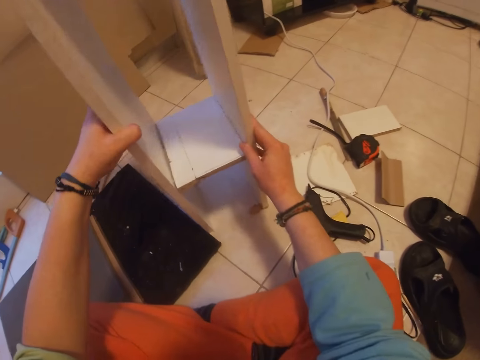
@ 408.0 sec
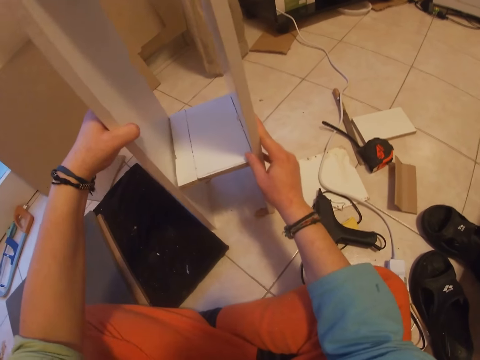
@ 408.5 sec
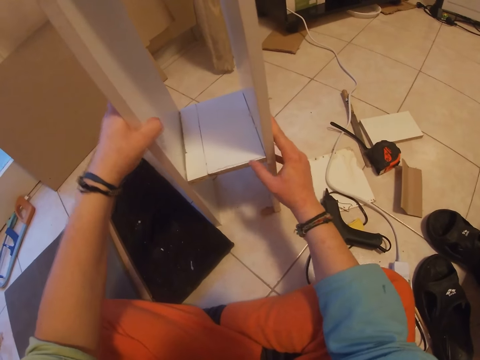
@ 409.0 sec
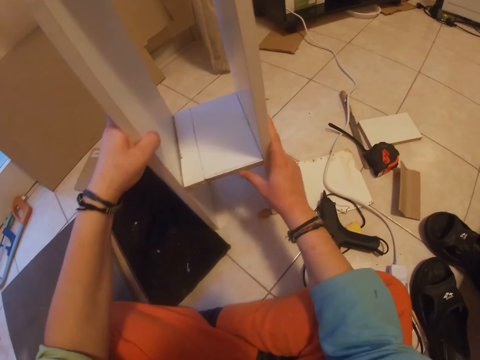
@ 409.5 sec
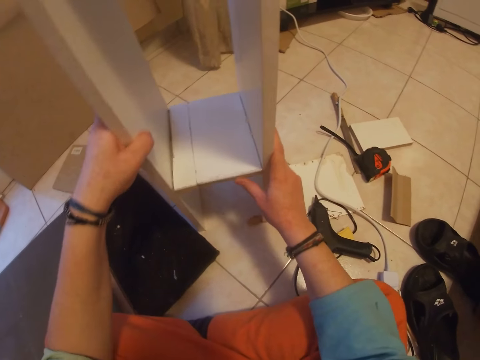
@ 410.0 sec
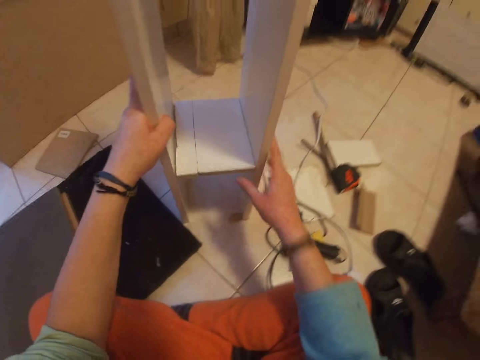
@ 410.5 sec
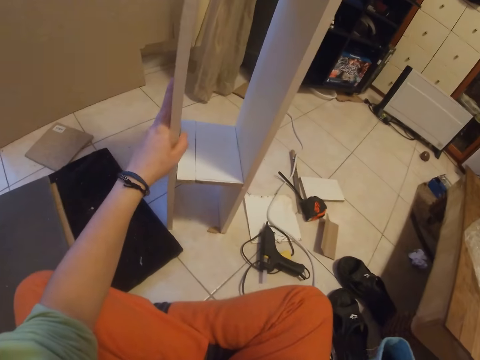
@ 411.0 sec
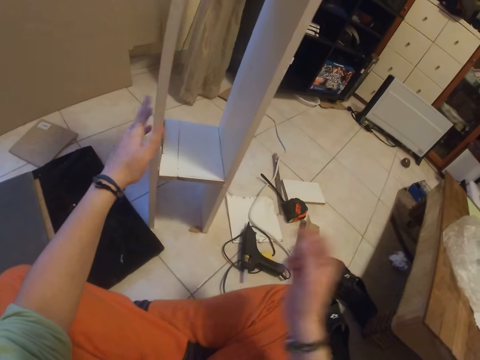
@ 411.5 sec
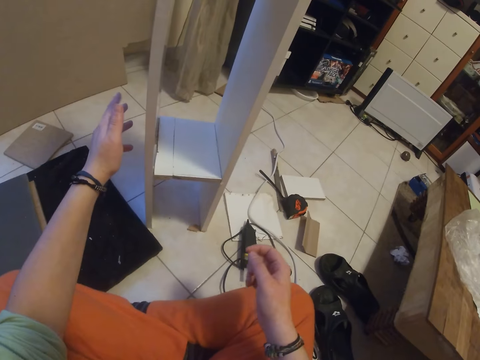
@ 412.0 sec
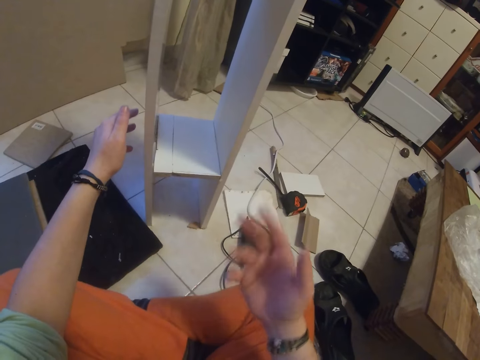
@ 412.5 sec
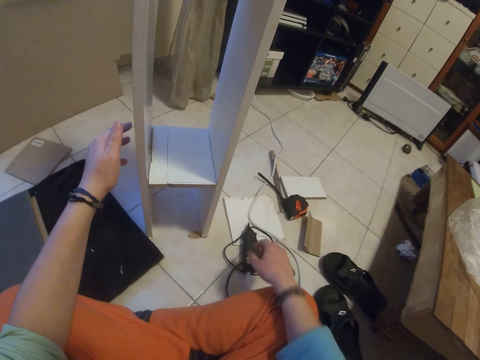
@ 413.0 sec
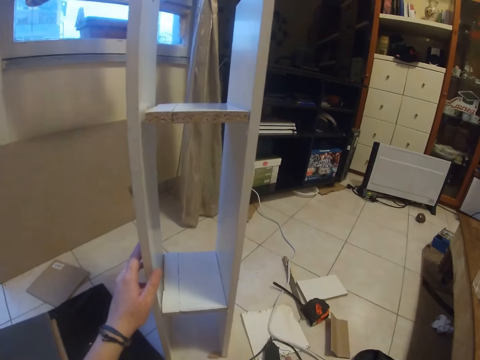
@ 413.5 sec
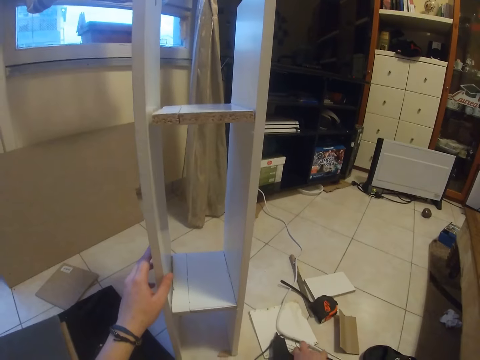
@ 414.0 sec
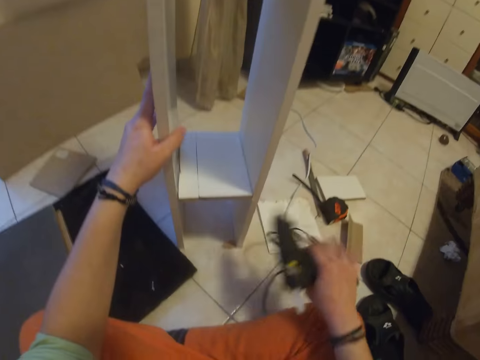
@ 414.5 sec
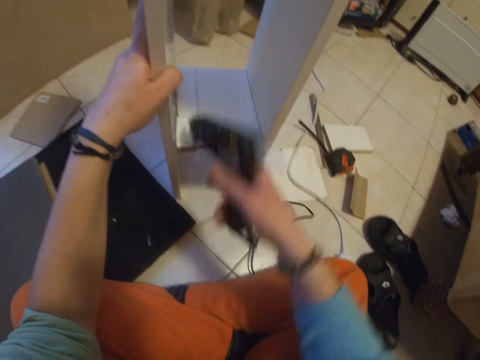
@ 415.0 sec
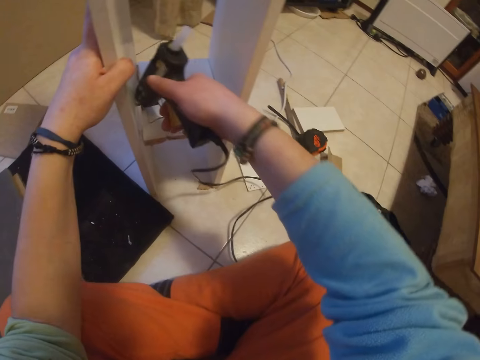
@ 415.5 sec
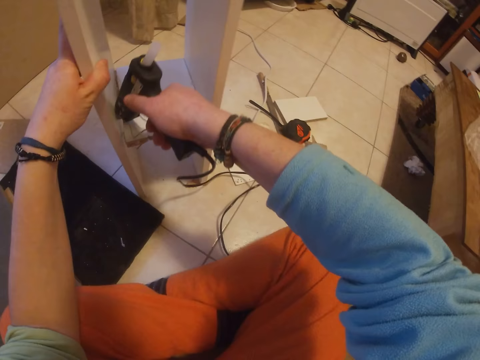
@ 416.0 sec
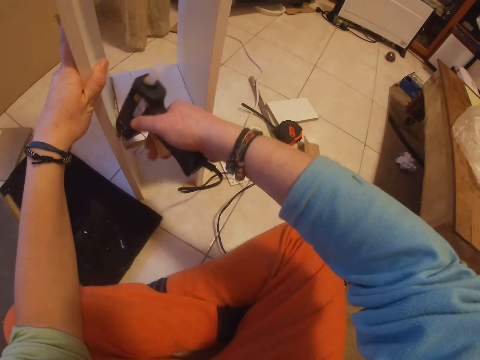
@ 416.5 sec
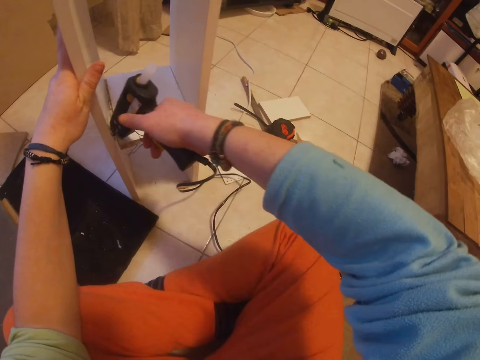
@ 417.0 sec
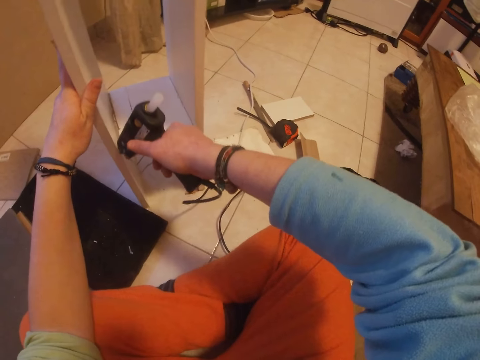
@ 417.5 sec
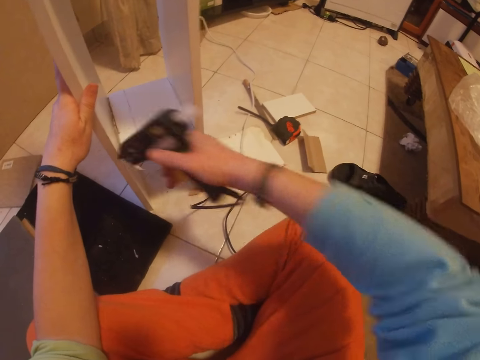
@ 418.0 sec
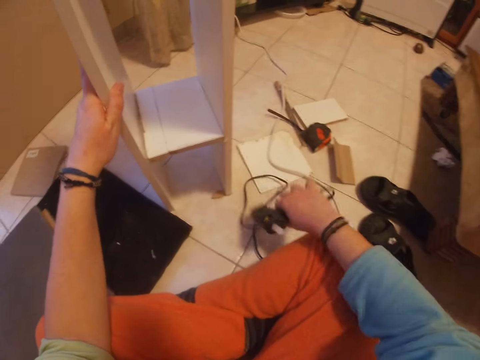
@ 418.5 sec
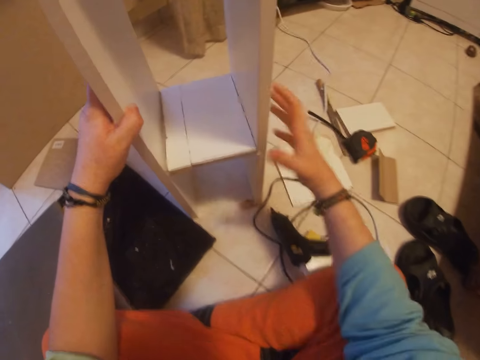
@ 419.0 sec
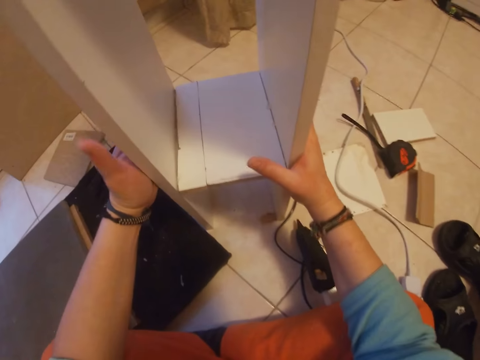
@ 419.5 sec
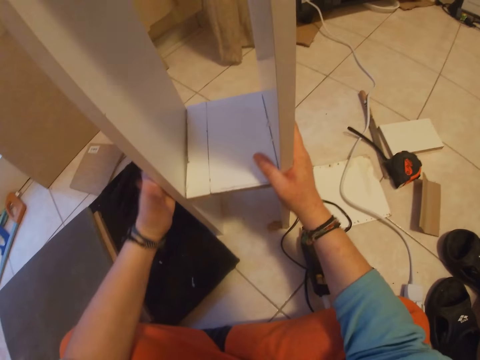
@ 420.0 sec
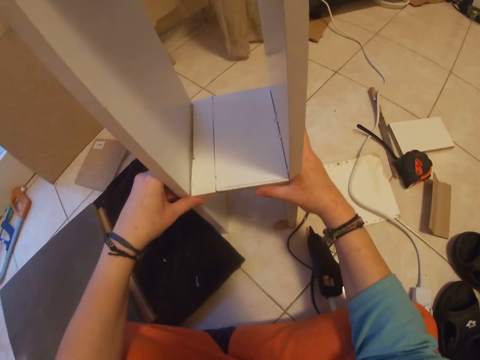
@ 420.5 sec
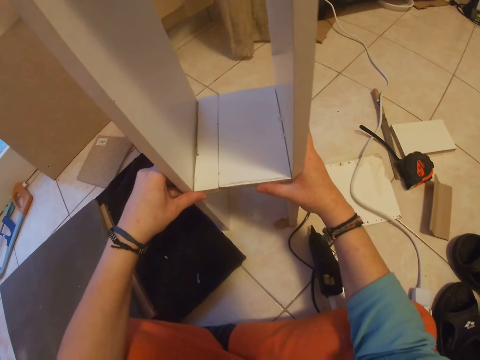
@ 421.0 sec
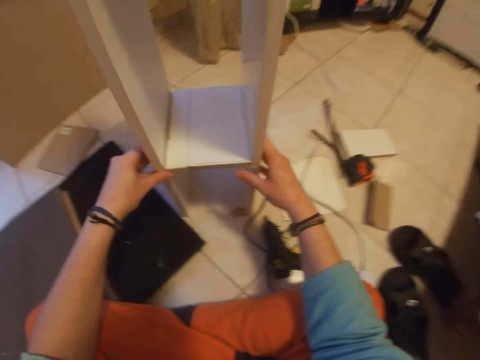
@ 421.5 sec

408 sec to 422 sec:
The camera wearer touches his face with his right hand. He picks the gum gun from the floor with his right hand. He applies gum on the middle plank in the wooden rack with the gum gun in his right hand. He drops the gum gun on the floor with his right hand. He places his right hand on the wooden rack. He sets the wooden rack with both hands.

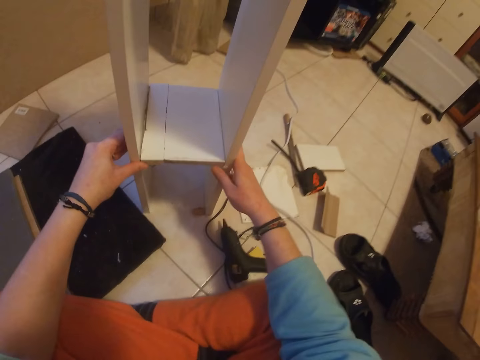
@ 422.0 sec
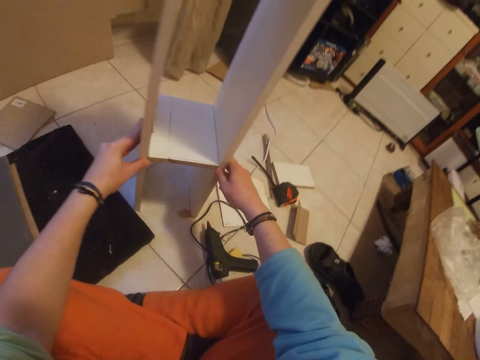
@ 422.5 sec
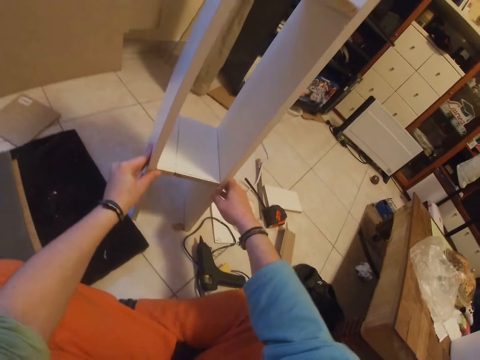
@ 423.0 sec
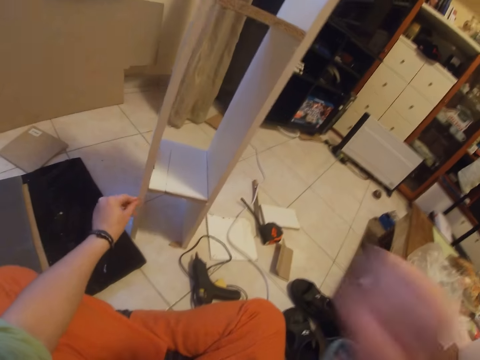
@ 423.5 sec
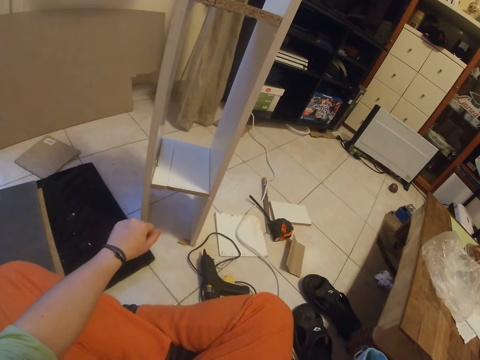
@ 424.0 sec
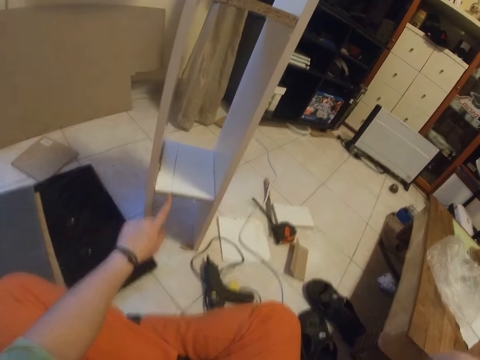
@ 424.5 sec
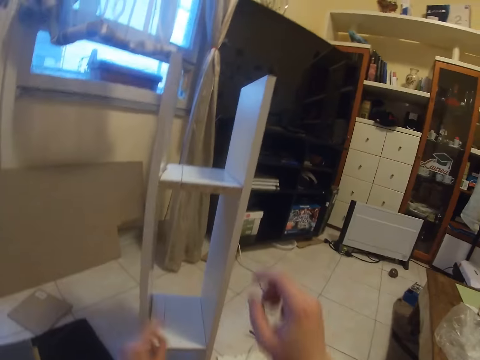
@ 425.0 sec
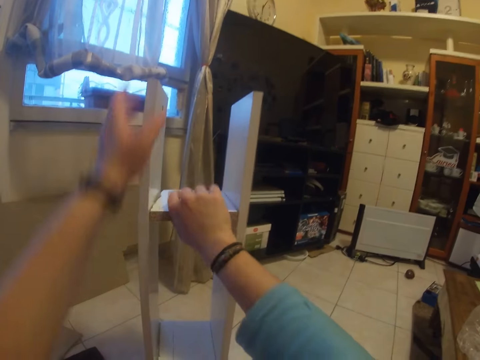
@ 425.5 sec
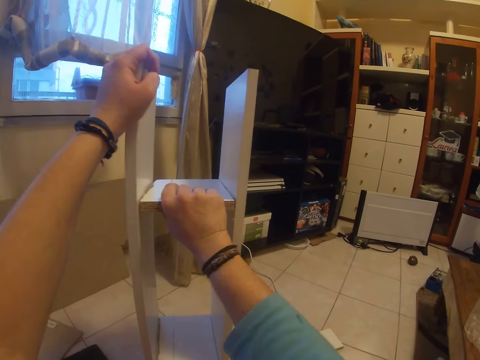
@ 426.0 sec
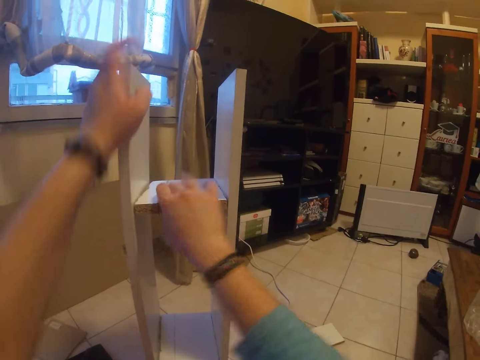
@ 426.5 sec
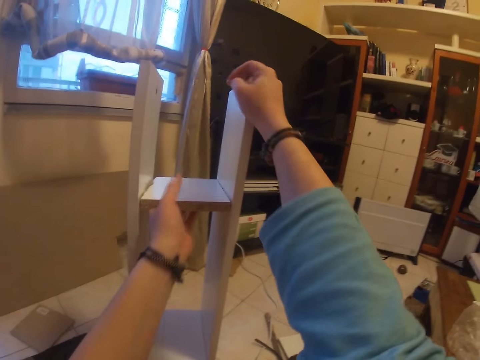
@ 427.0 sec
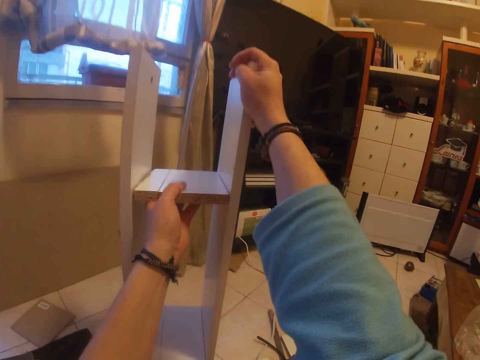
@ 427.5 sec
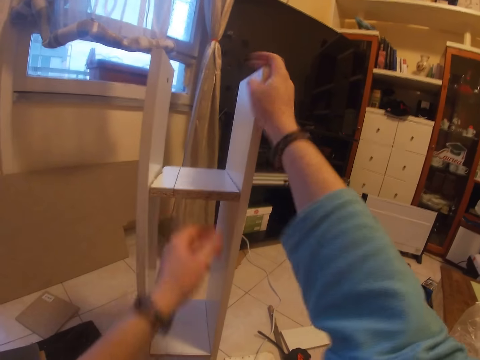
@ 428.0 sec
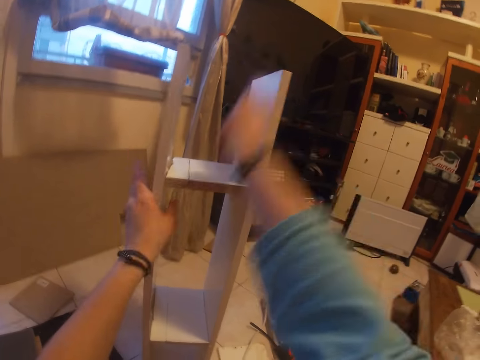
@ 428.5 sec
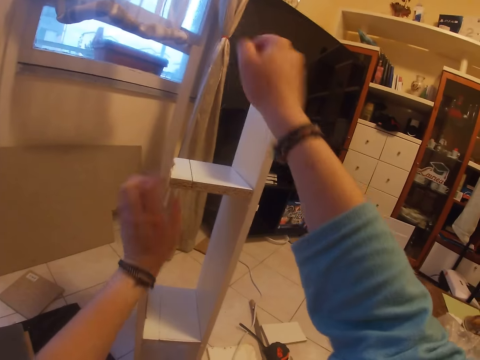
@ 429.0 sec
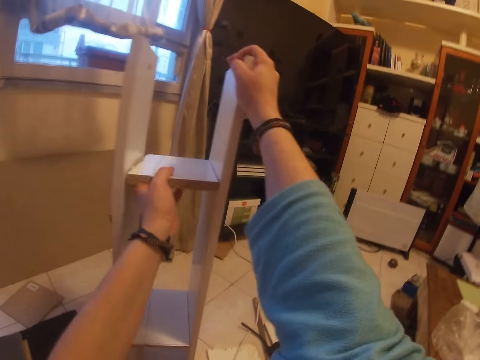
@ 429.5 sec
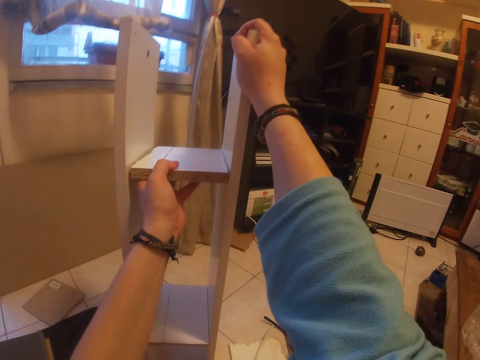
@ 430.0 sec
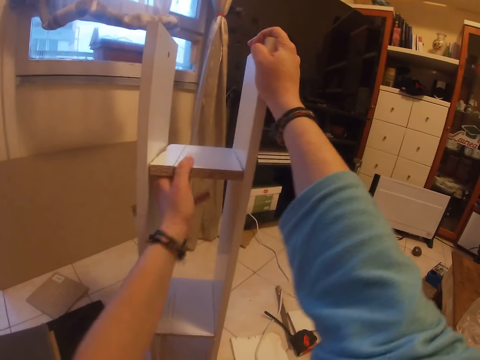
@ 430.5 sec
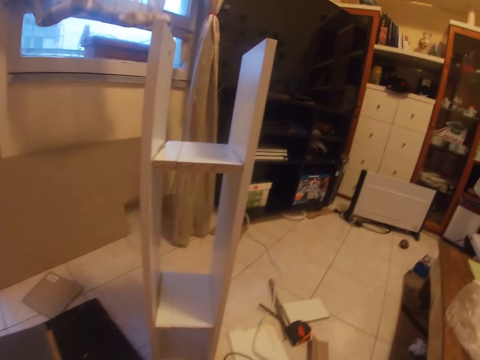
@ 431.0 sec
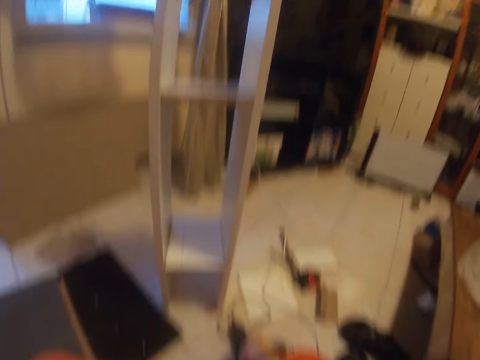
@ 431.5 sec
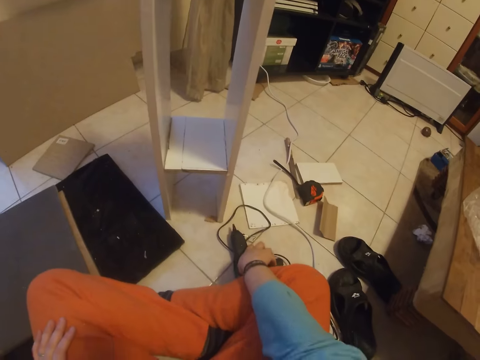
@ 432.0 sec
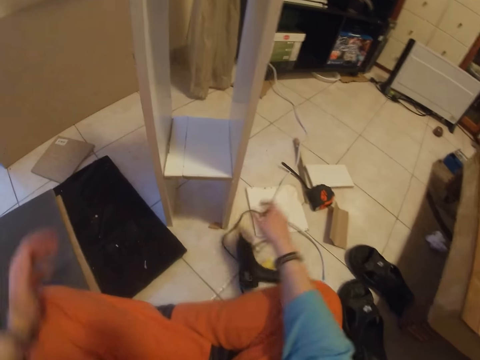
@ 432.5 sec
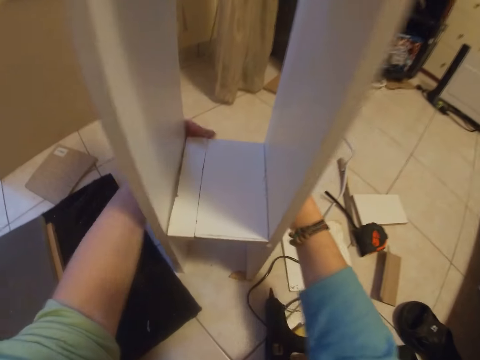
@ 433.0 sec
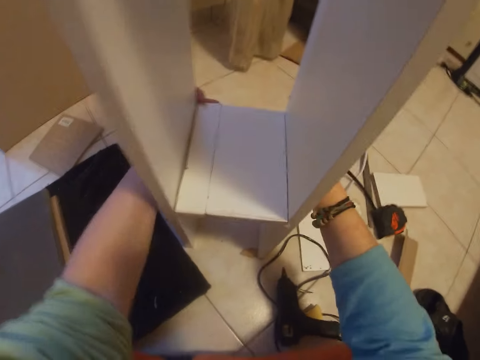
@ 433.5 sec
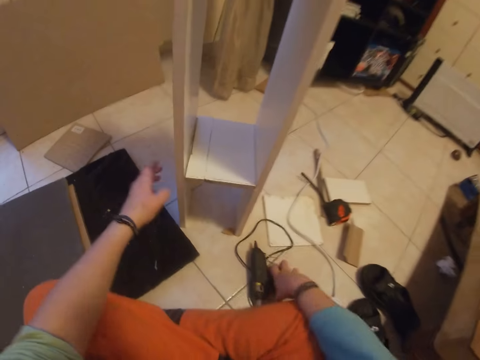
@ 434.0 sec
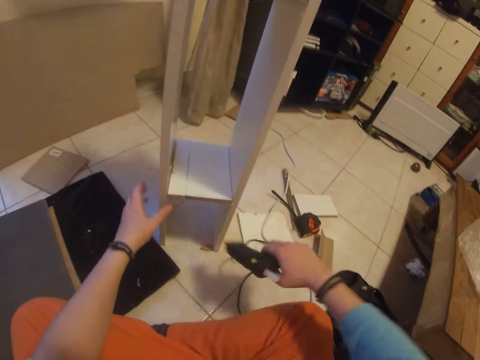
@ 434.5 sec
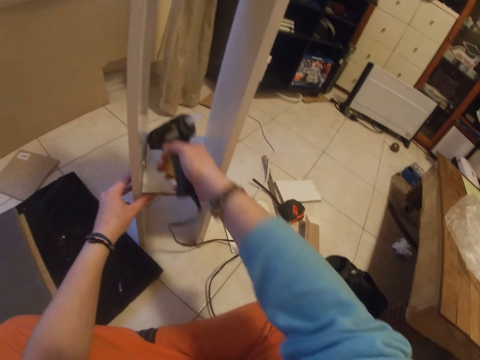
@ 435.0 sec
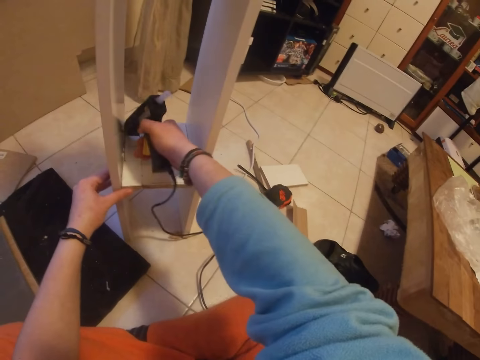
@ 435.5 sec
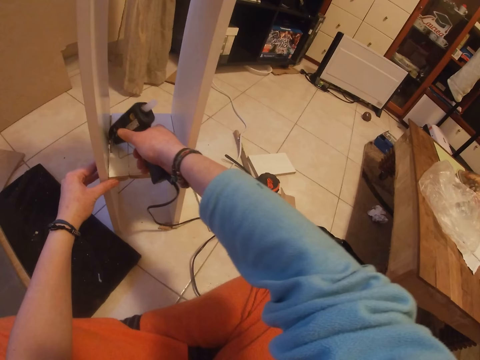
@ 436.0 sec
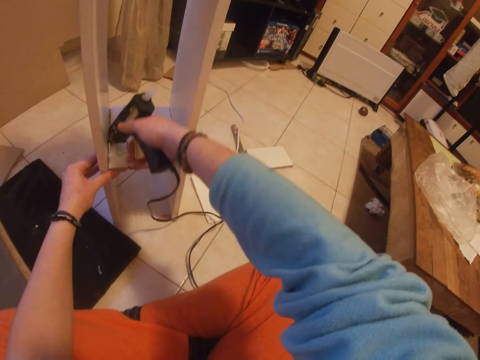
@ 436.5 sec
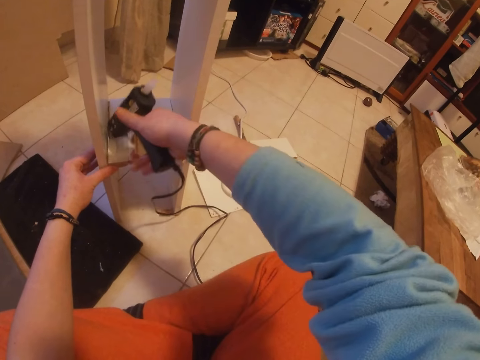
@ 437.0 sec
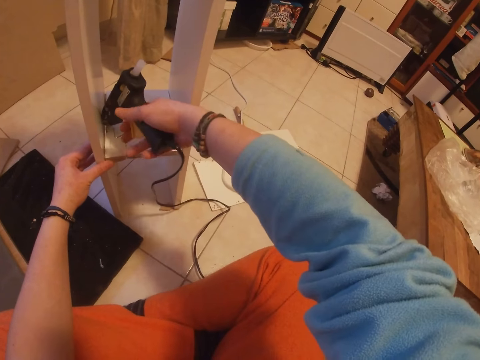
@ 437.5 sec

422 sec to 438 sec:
The camera wearer touches his face with his right hand. He places his right hand on the middle plank. He places his left hand on the wooden rack. He places his left hand on the middle plank in the wooden rack. He places his right hand on the wooden rack. He hits the middle plank with his right hand and holds the wooden rack with his left hand. He holds the middle plank with his left hand and places his right hand on the wooden rack. He touches the gum gun on the floor with his right hand. He places both hands on the wooden rack. He picks the gum gun from the floor with his right hand. He holds the wooden rack with his left hand. He applies gum on the middle plank in the wooden rack with the gum gun in his right hand.
